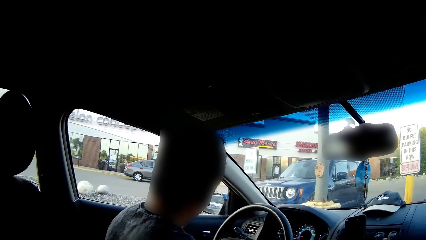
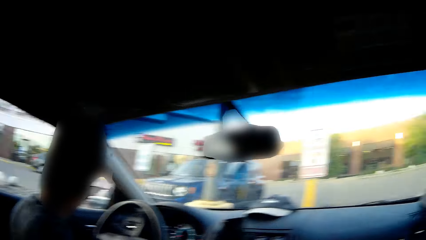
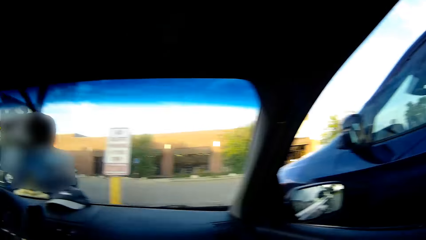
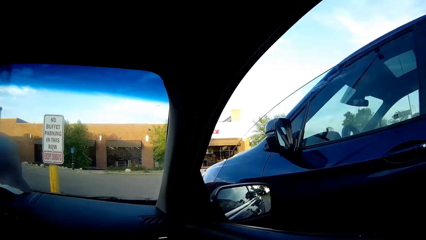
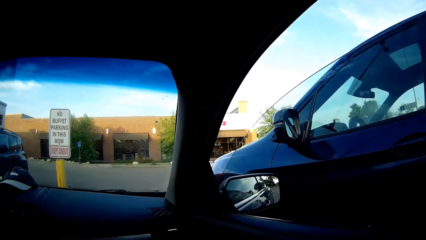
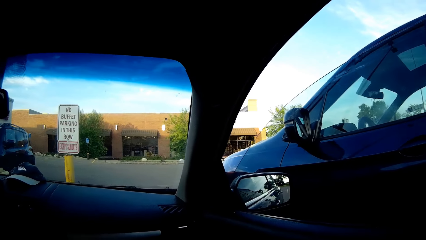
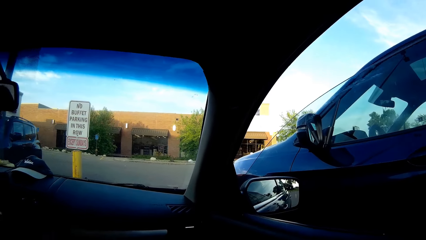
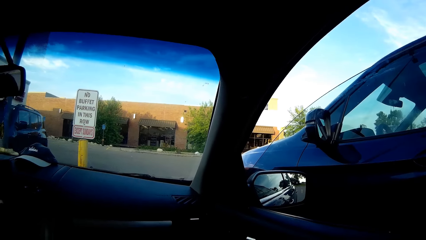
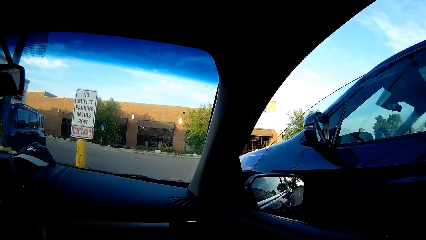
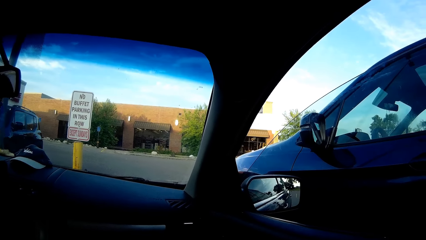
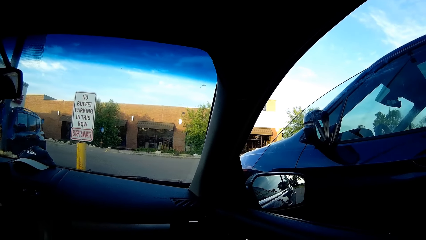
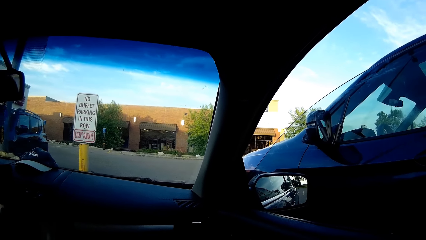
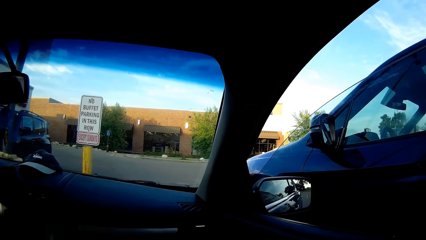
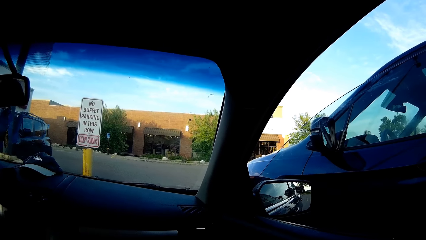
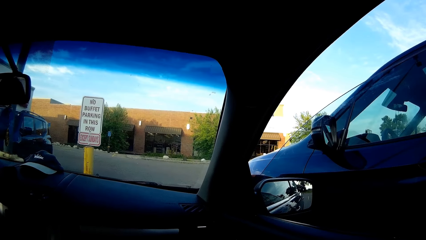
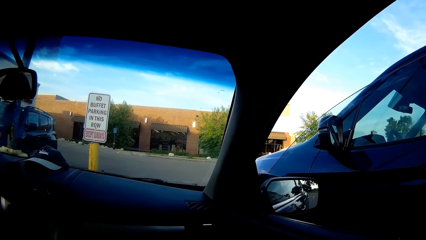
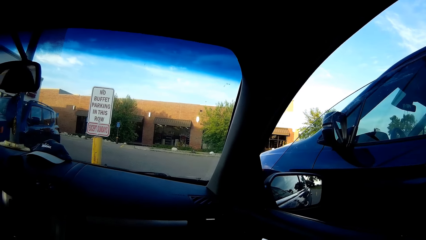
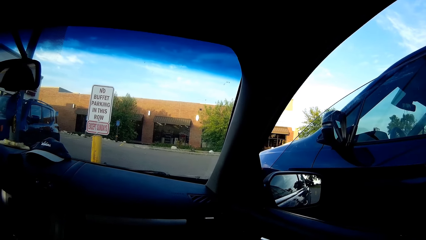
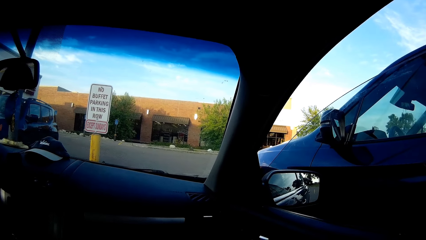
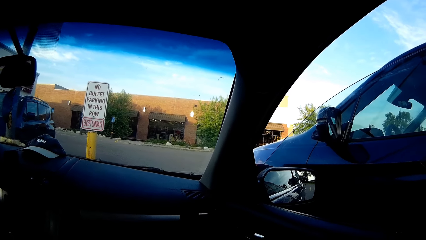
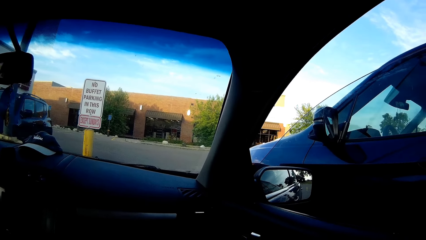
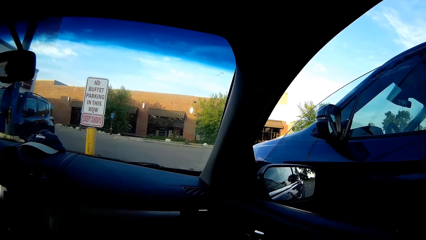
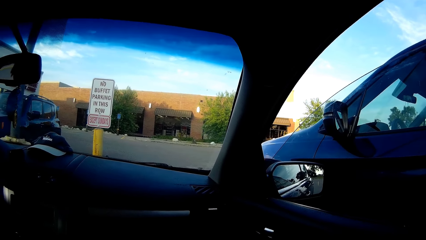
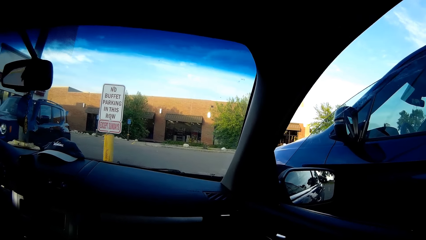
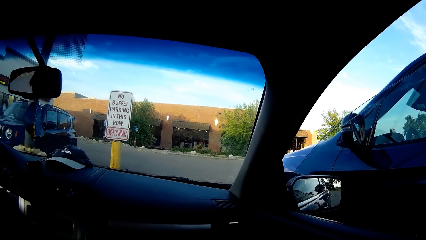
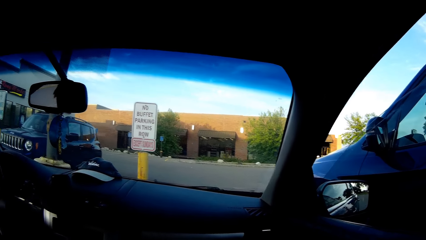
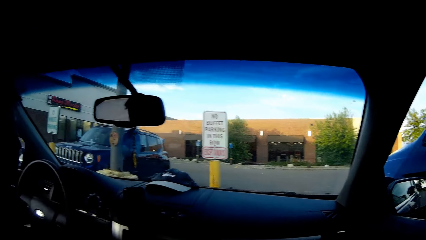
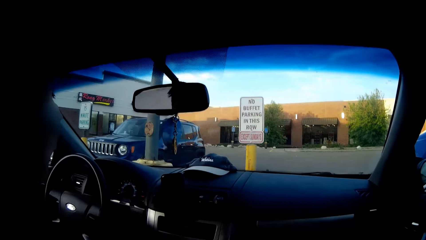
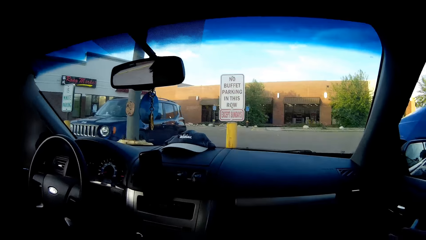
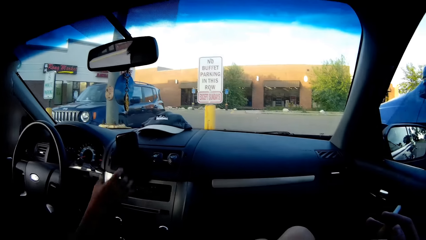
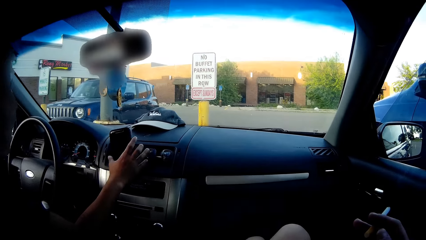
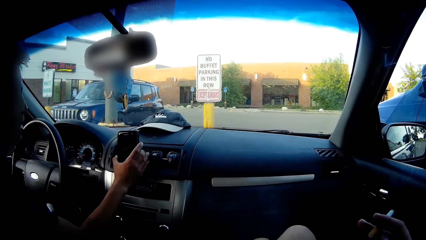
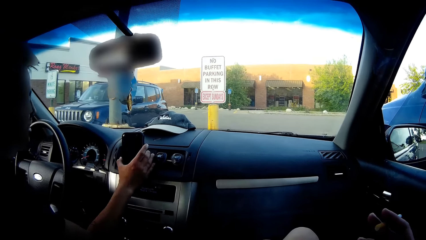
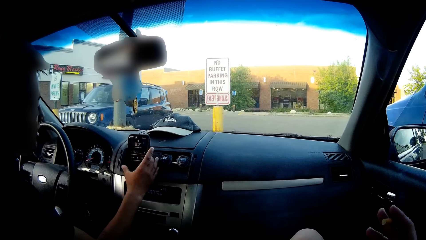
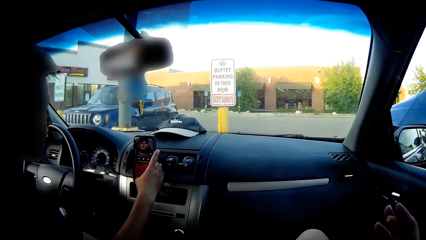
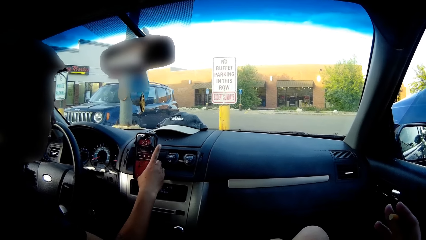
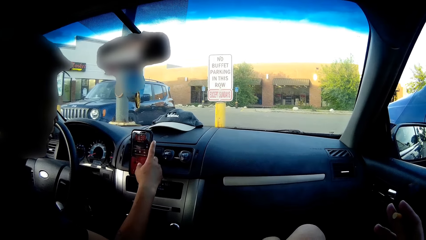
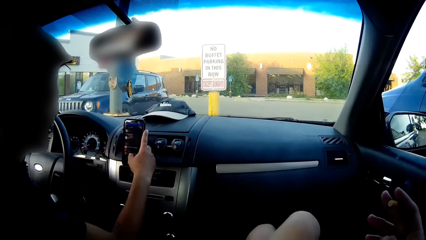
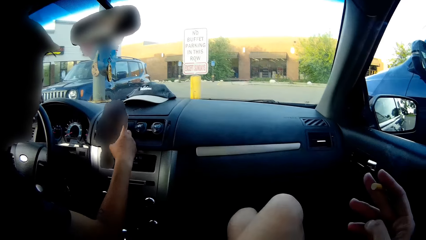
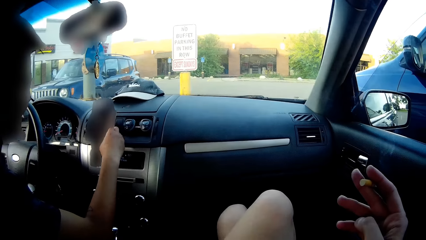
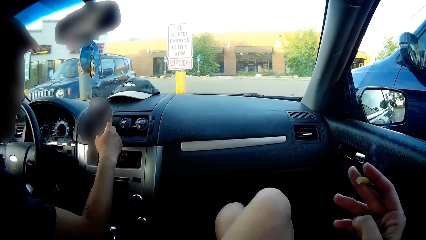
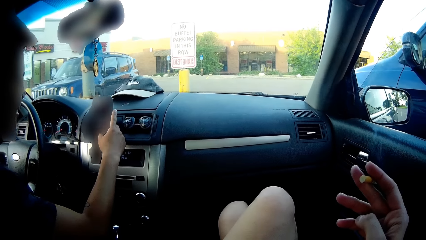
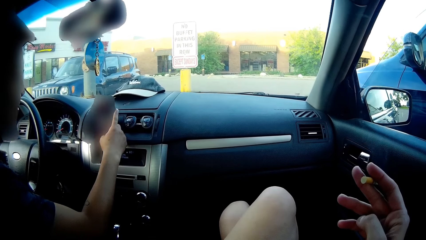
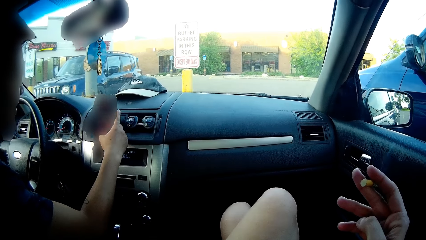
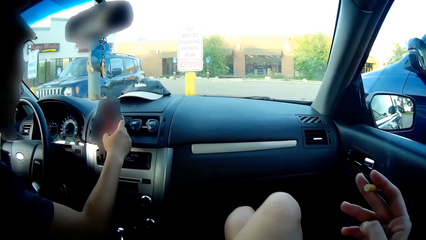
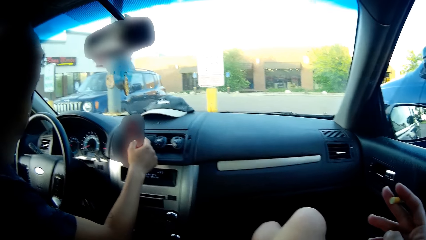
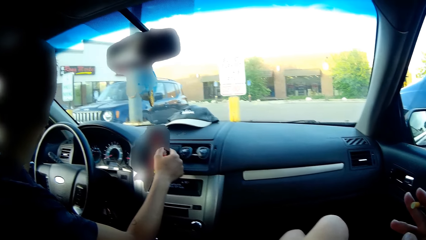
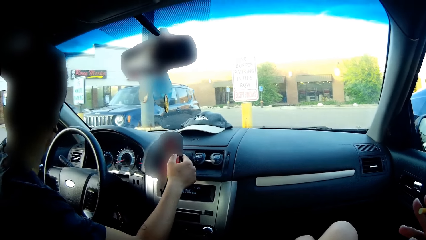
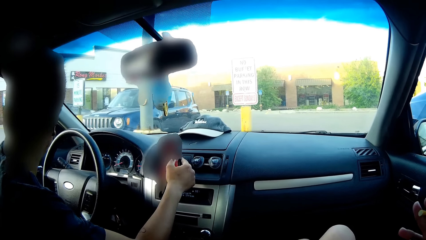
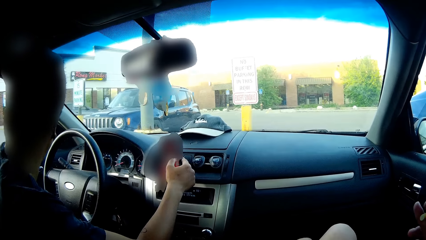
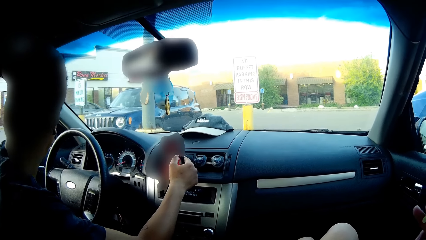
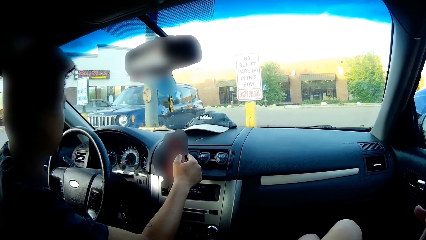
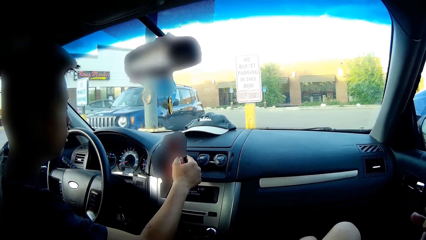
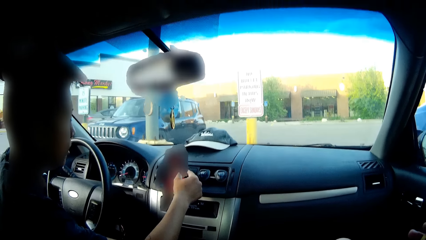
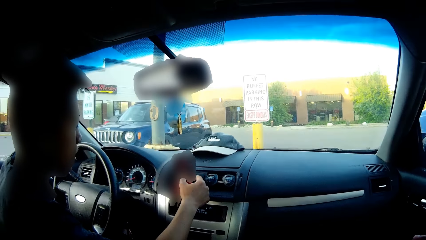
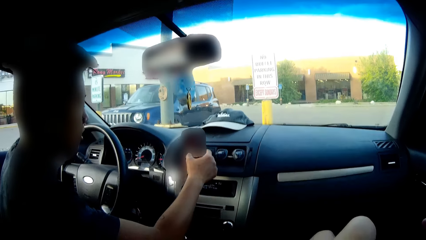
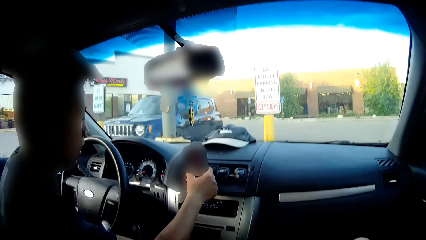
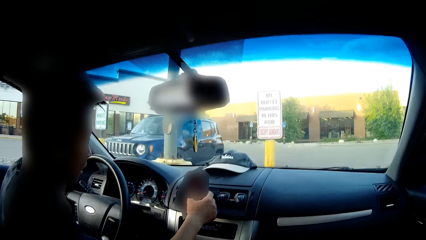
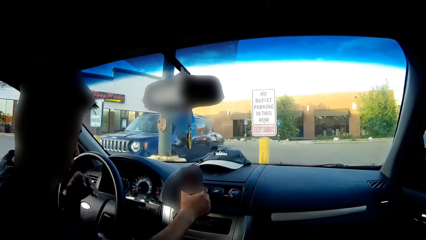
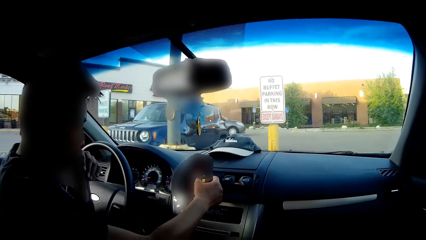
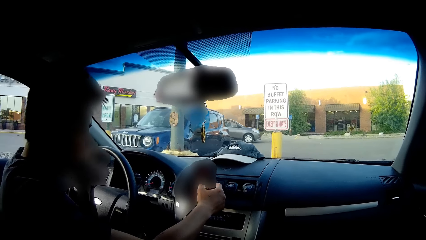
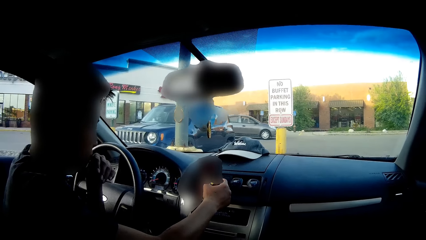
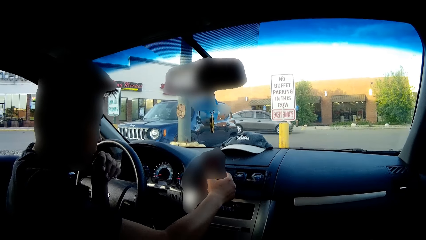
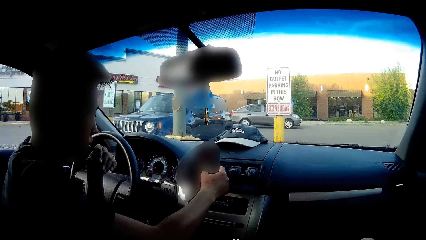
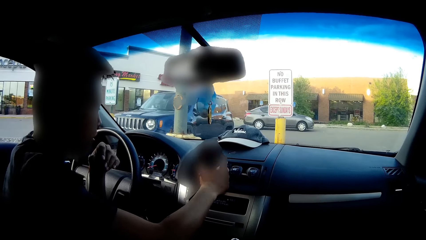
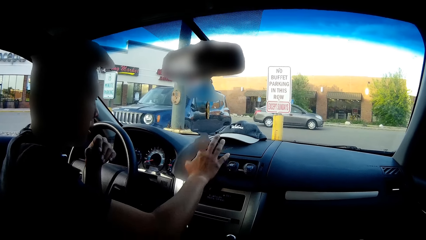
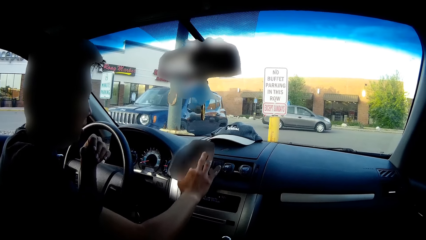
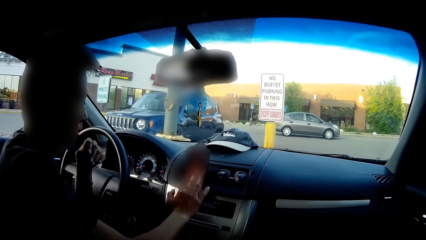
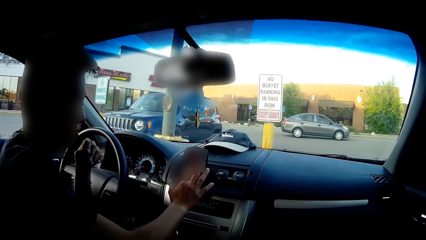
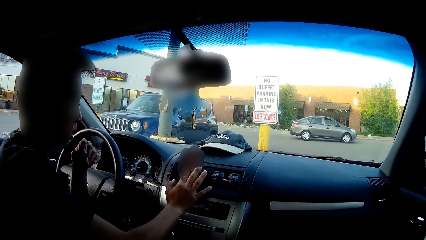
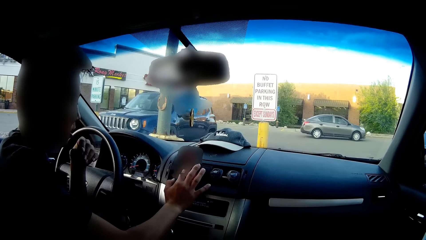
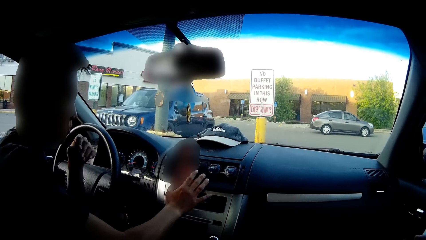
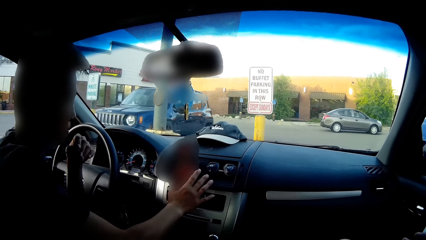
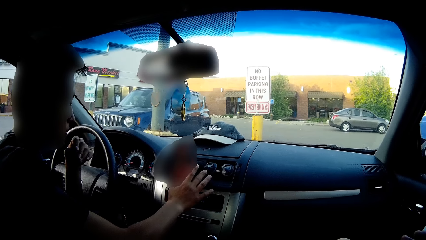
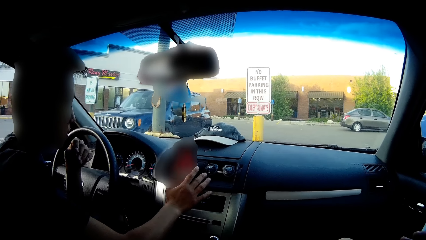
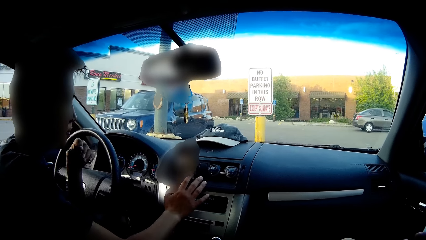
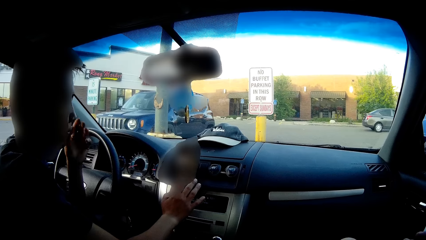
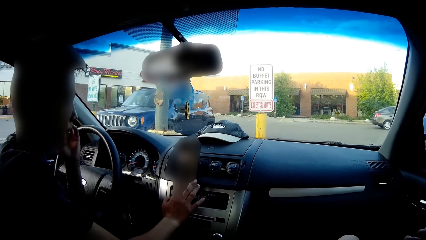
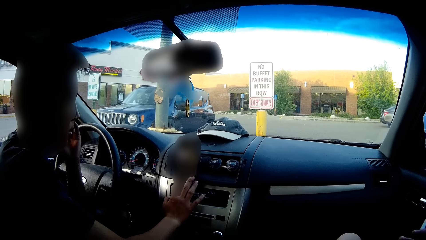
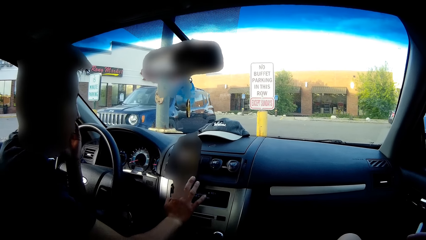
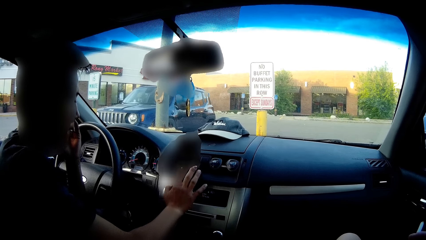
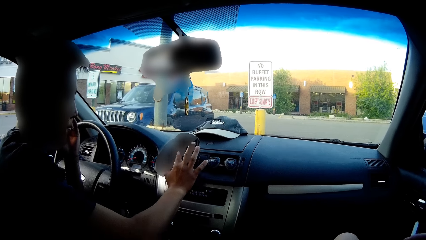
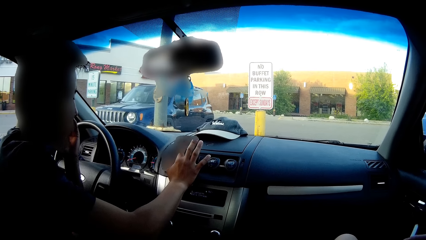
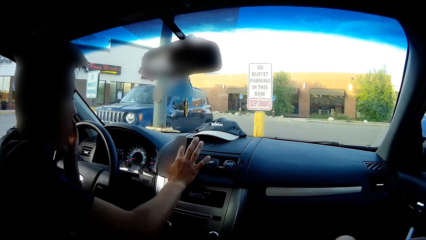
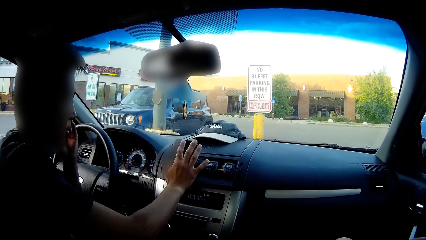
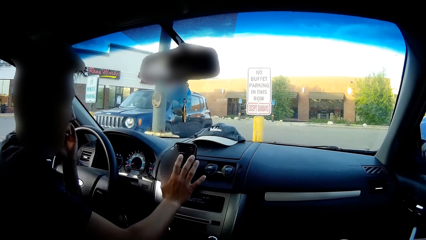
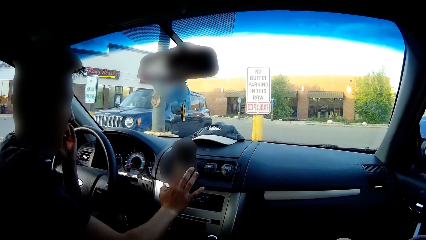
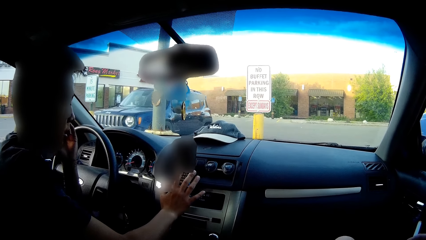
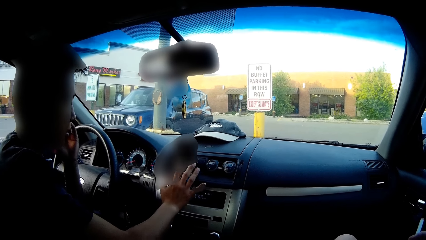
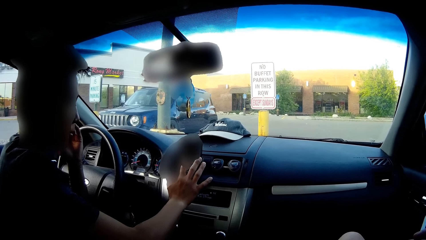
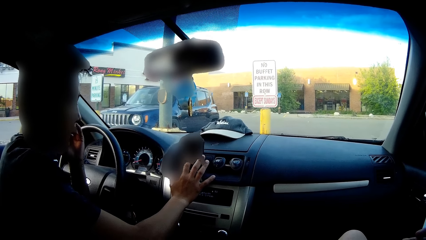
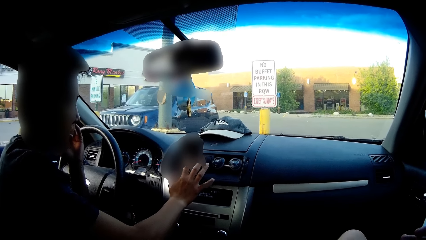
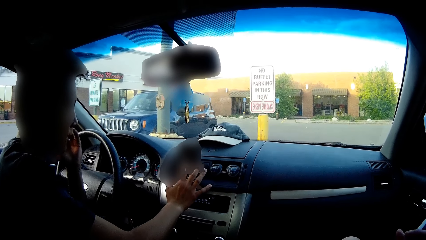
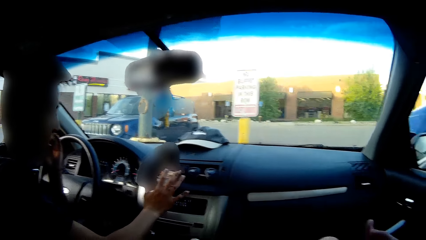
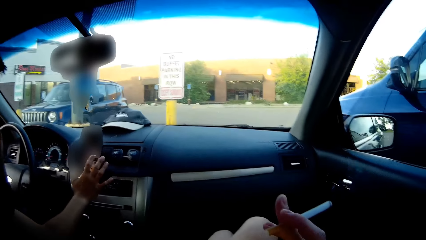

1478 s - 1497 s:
The camera wearer looks around. She holds a cigarette in her right hand and interacts with the man. The man operates the cellphone with his right hand. The man puts his hand on his mouth. The man uses the phone.
